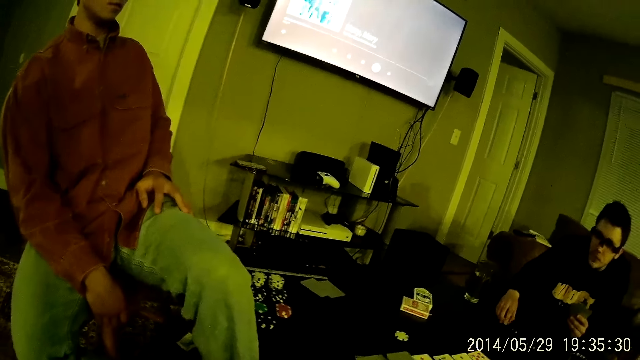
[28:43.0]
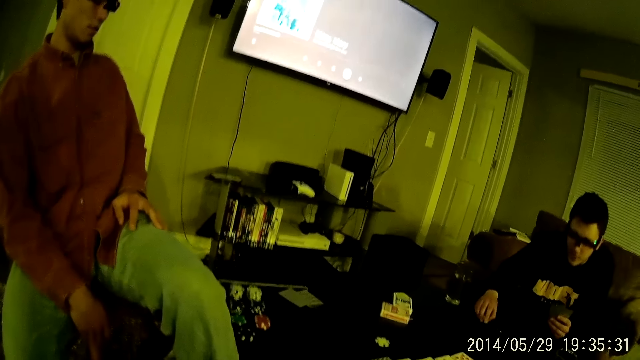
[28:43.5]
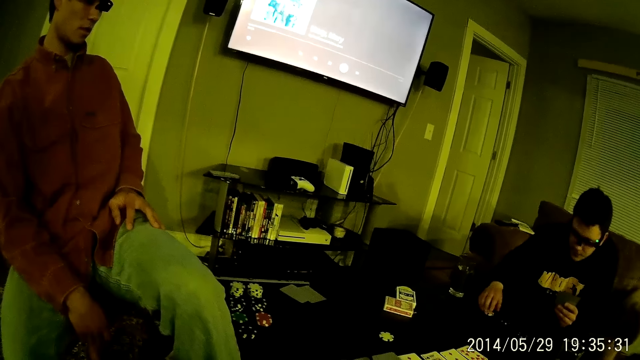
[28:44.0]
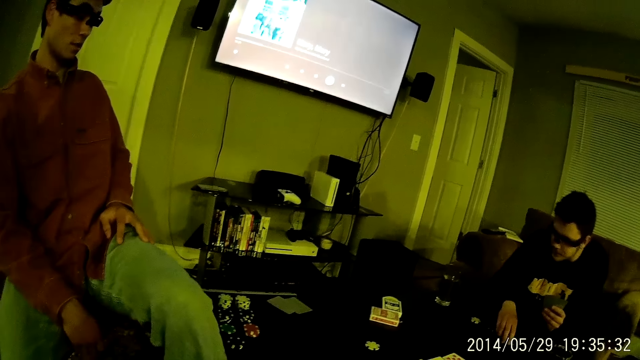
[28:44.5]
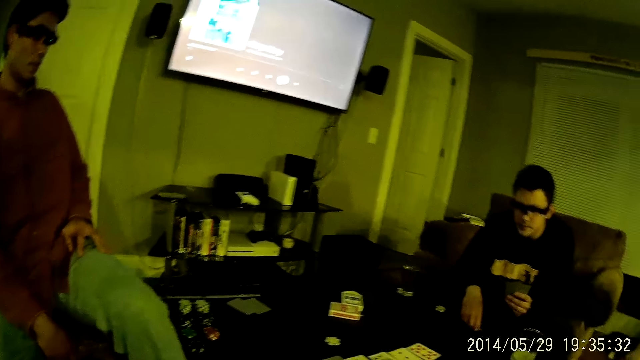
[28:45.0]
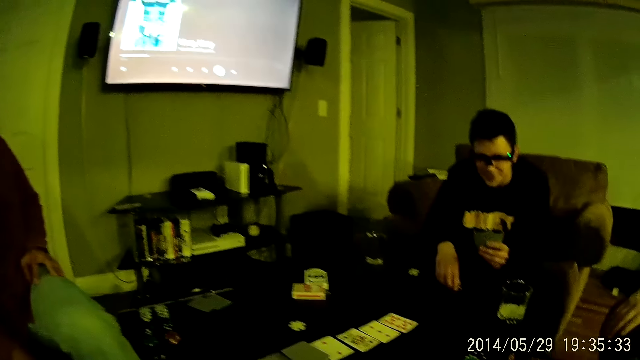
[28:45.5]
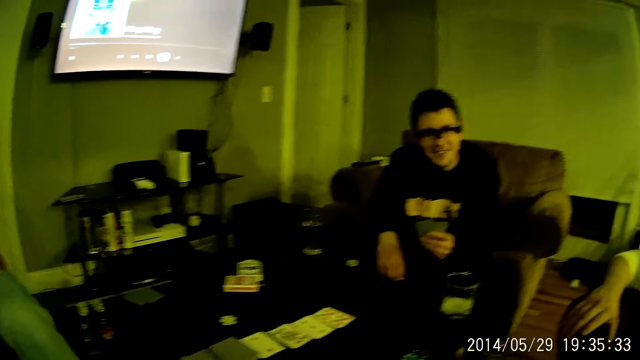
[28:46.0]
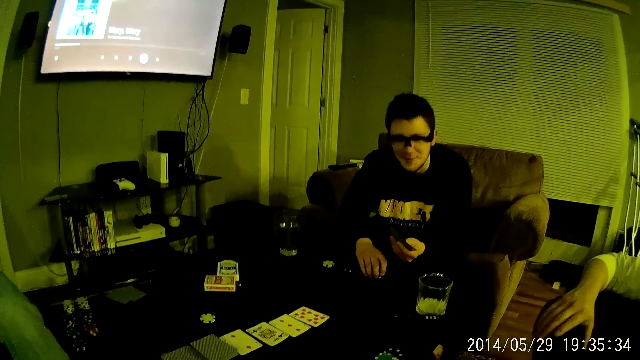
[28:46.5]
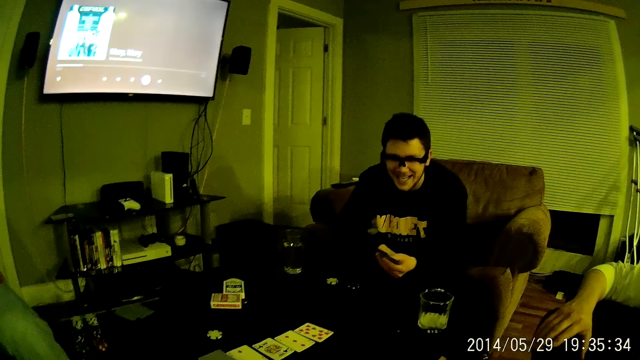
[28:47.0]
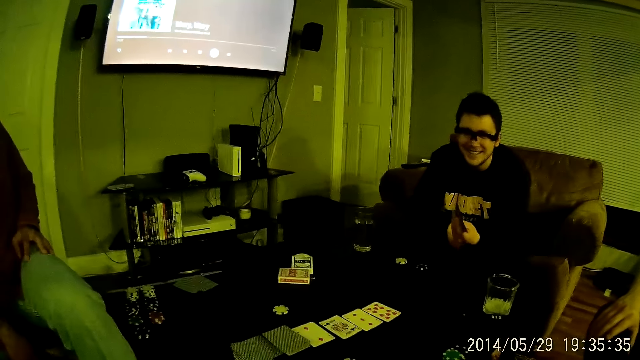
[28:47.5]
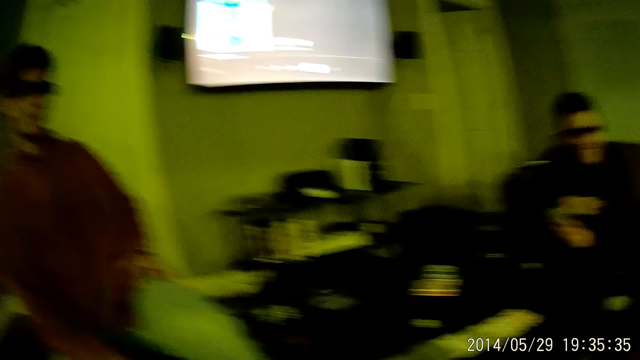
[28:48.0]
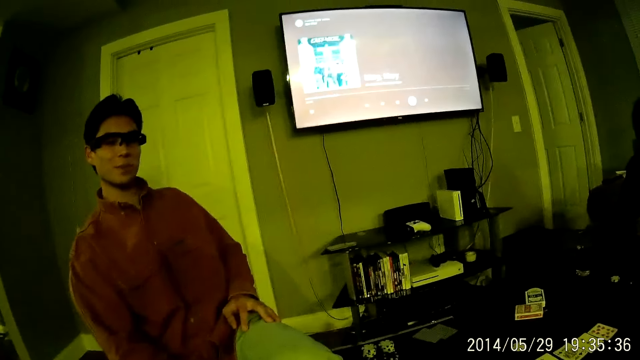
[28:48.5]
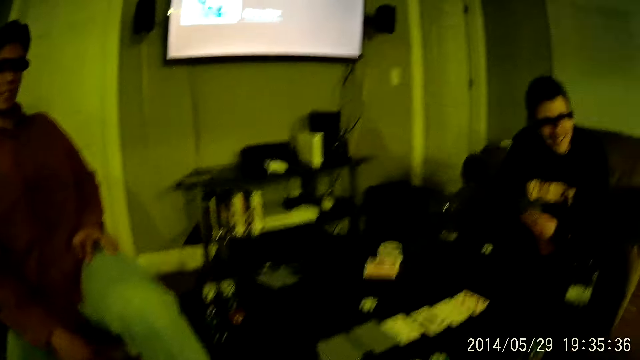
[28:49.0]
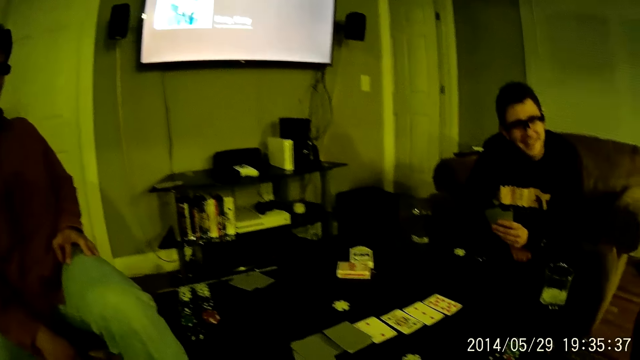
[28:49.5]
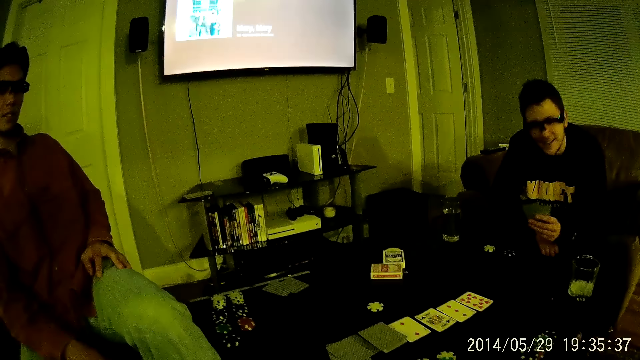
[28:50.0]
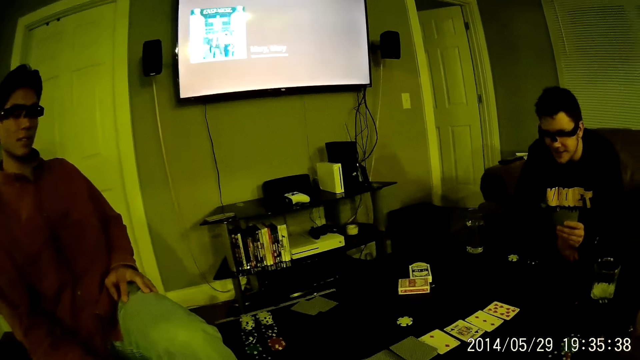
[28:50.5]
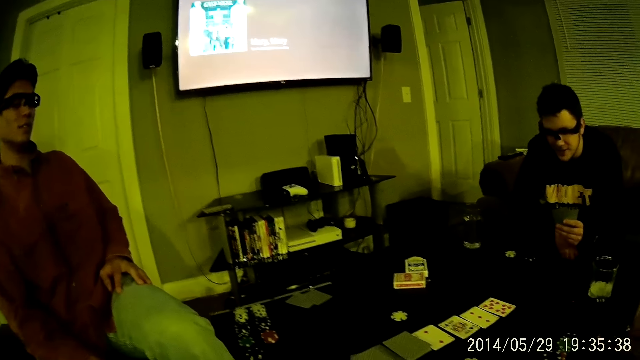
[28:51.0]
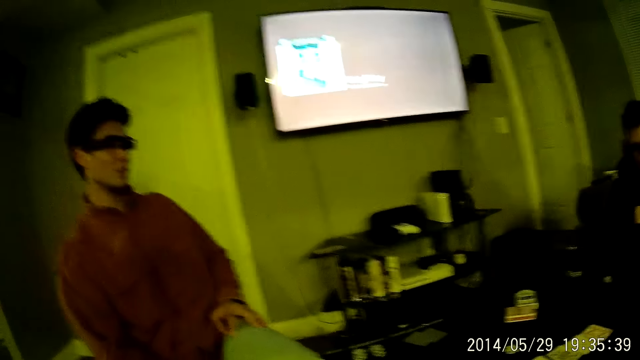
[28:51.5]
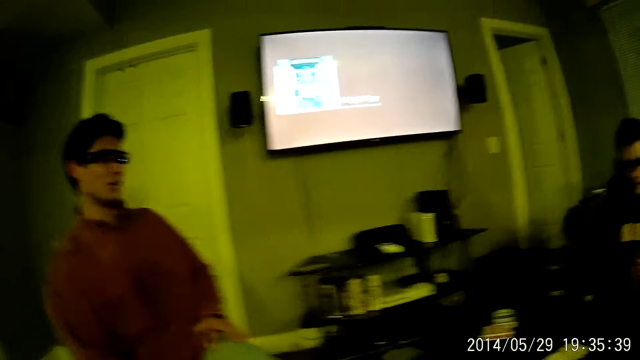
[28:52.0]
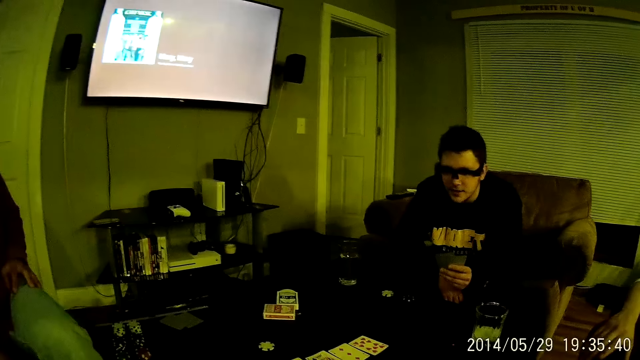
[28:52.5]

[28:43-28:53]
A man takes the chips from the table. The man talks. Another man talks.

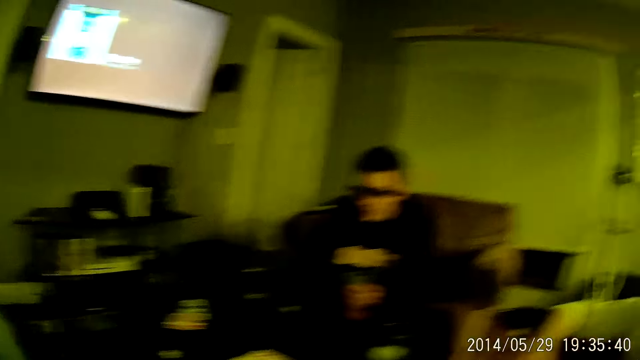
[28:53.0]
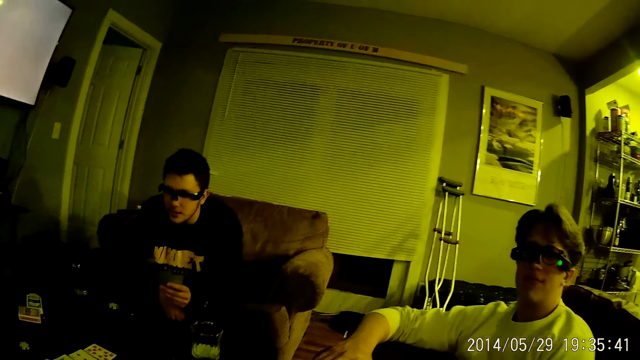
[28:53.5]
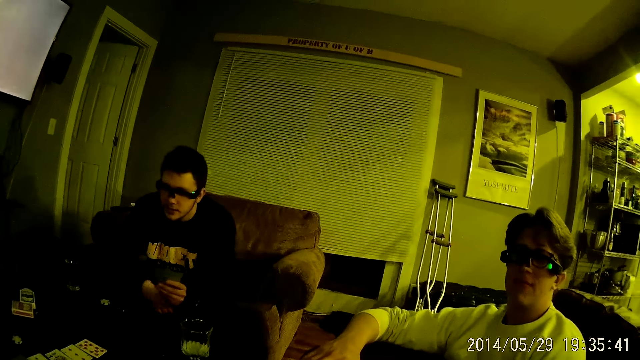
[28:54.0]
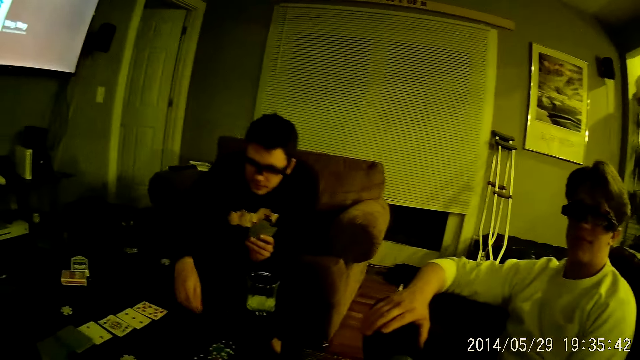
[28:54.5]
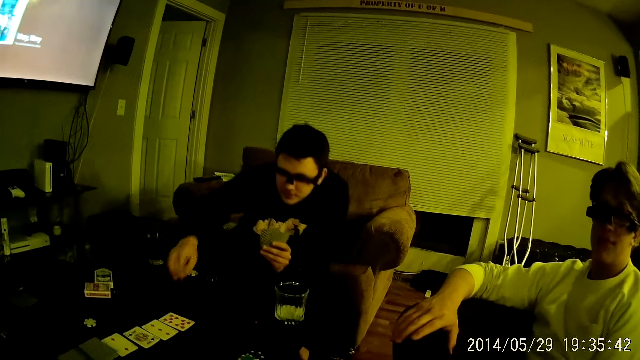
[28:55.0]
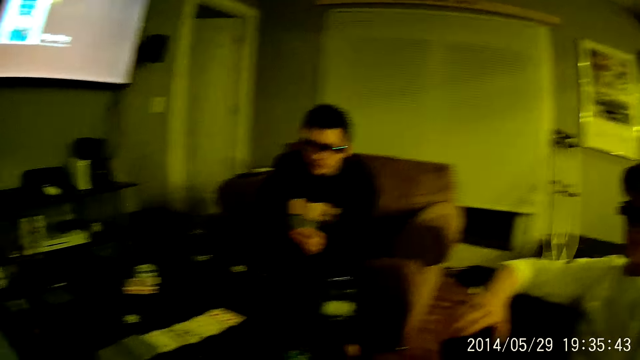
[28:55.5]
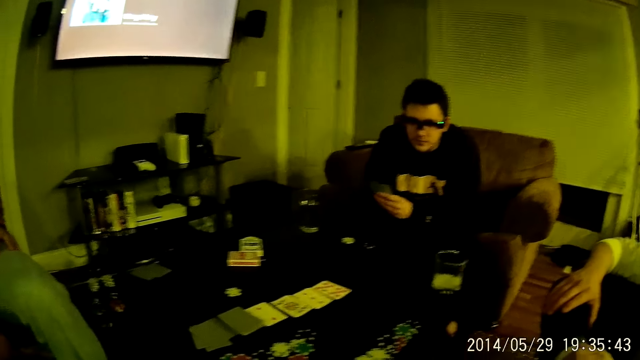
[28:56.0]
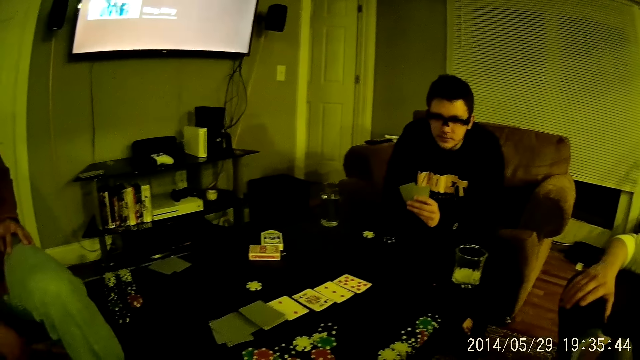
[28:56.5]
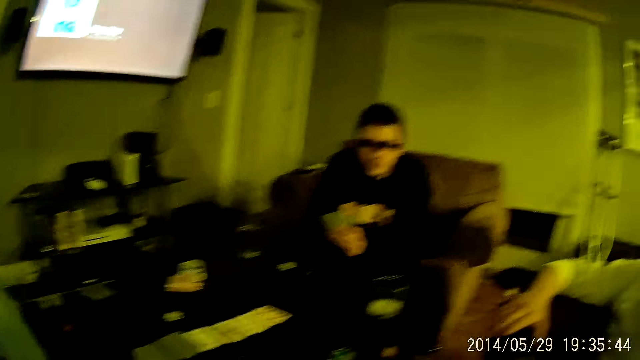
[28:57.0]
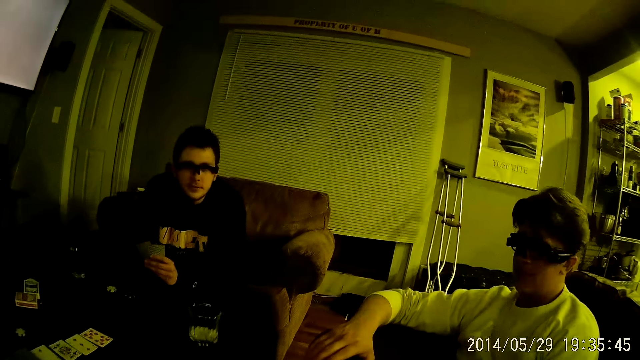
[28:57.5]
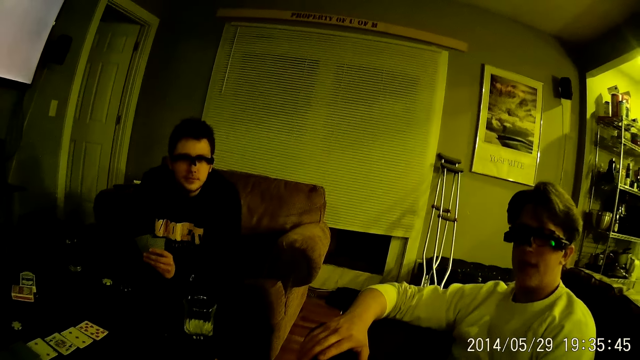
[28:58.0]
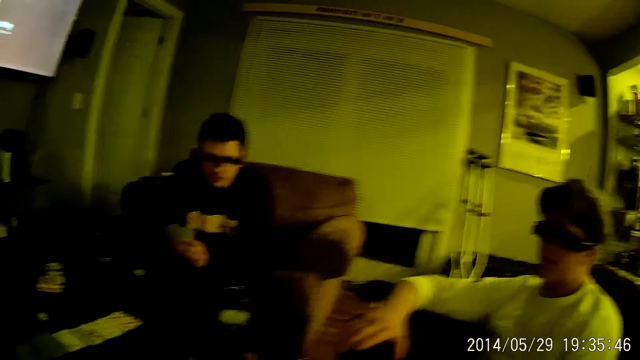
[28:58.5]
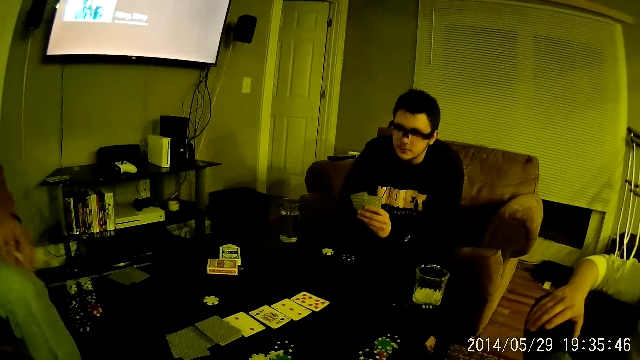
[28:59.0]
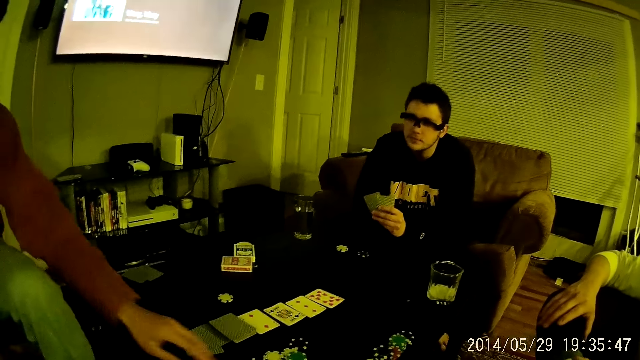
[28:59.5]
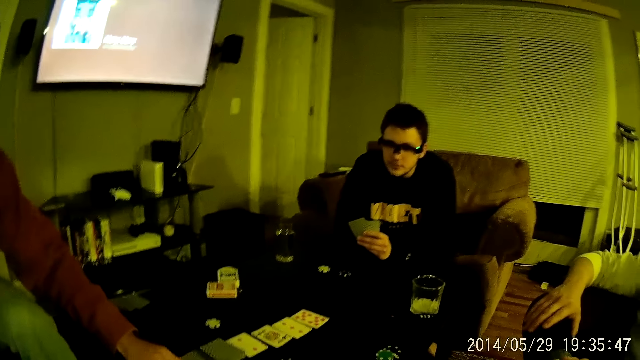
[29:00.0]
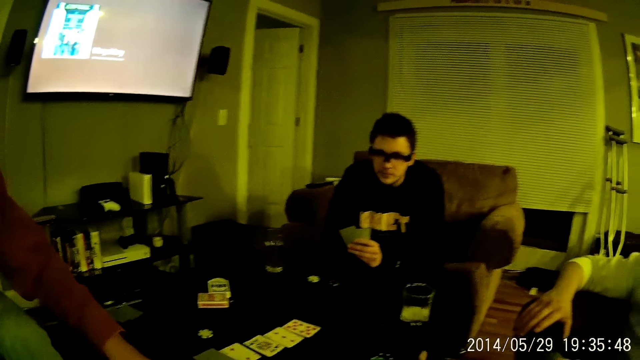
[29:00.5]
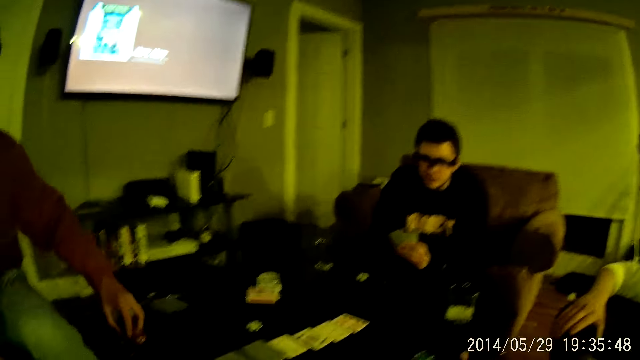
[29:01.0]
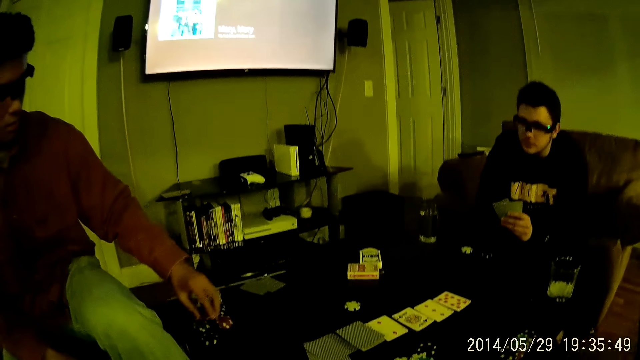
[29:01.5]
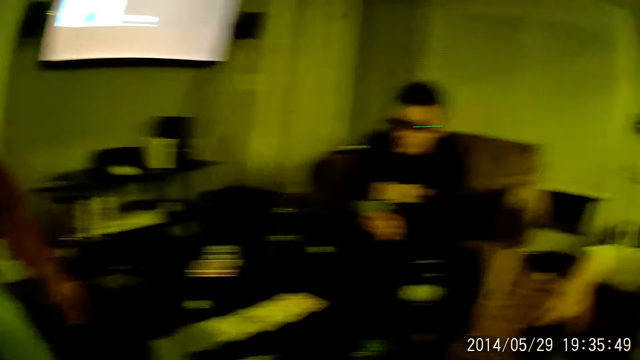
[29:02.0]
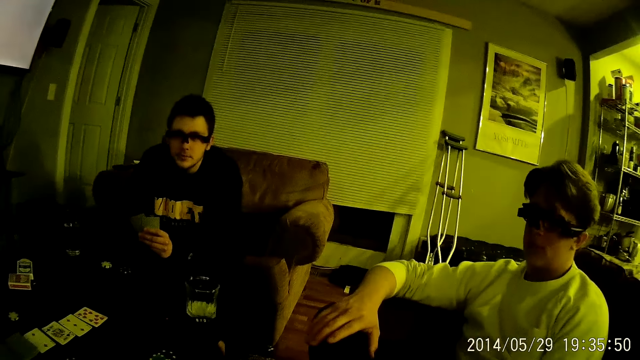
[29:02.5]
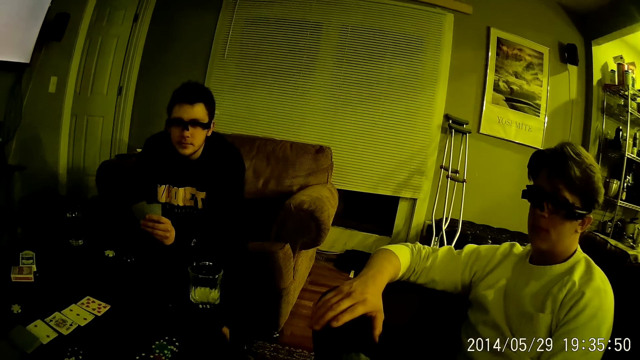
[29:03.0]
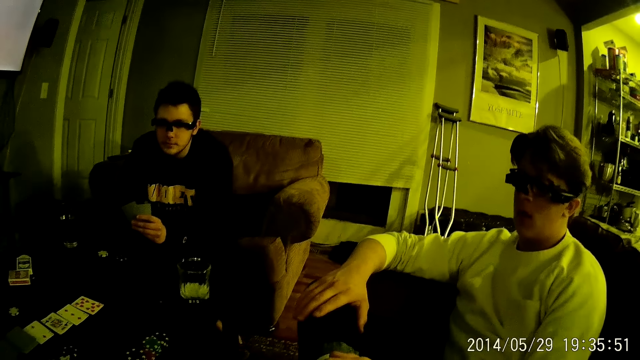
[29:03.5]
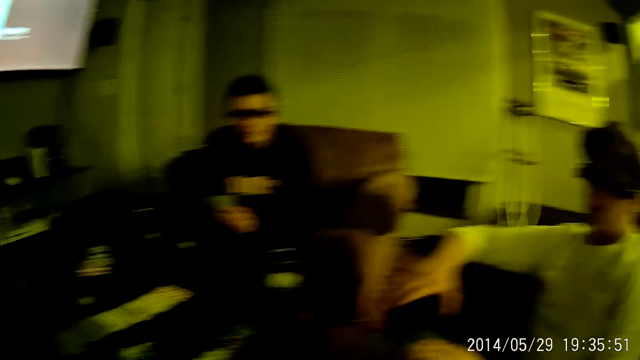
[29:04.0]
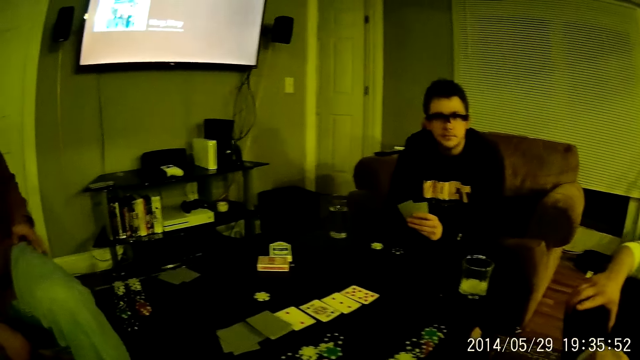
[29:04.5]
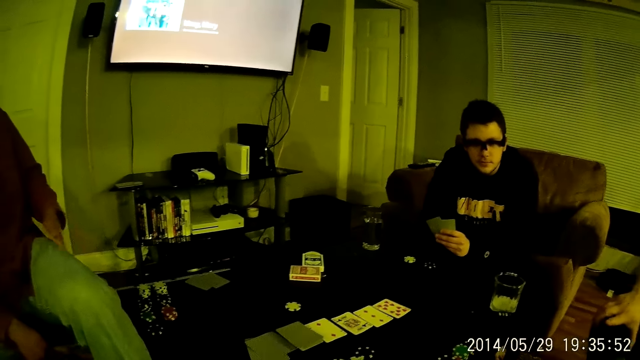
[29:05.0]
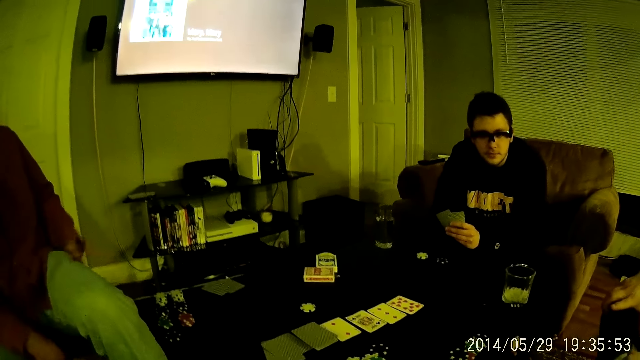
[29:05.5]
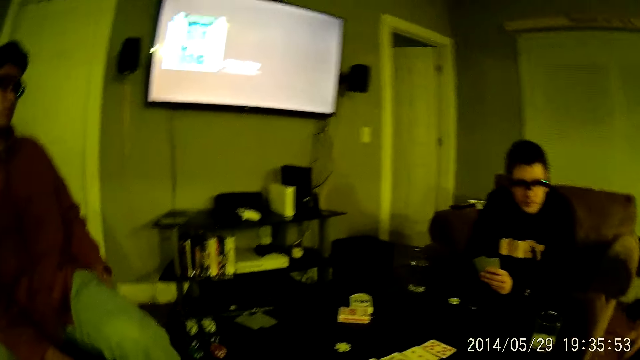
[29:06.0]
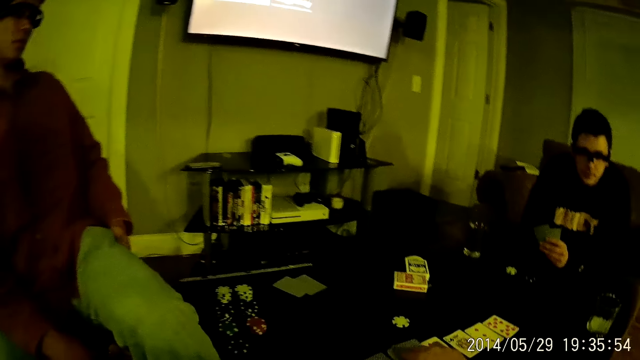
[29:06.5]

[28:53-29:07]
A man drops the poker chip on the table. Another man talks. A third man moves the chips on the table. The first man picks the poker chip from the table. The third man hits his lap with the left hand.
